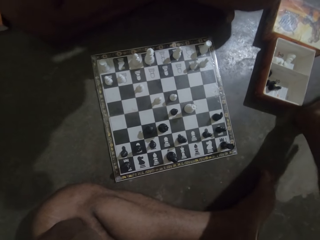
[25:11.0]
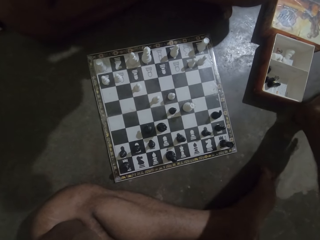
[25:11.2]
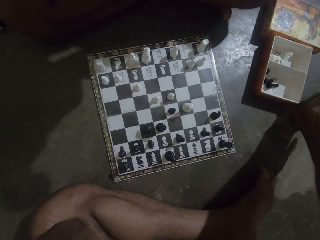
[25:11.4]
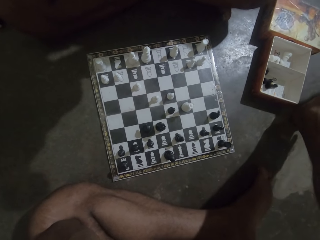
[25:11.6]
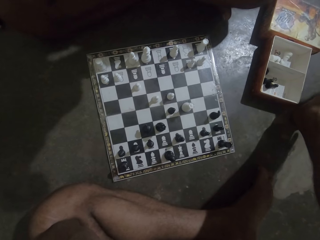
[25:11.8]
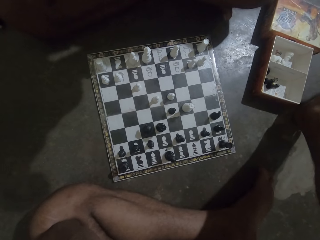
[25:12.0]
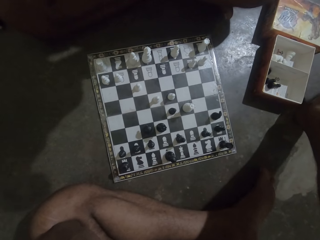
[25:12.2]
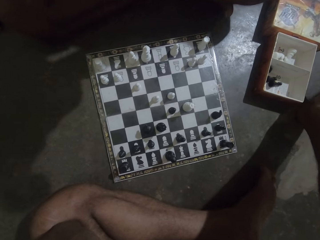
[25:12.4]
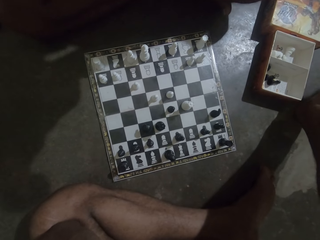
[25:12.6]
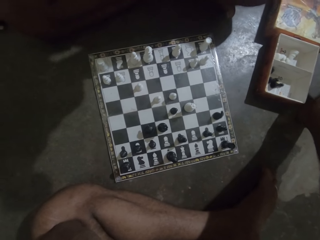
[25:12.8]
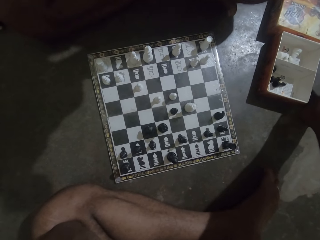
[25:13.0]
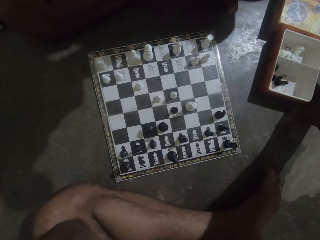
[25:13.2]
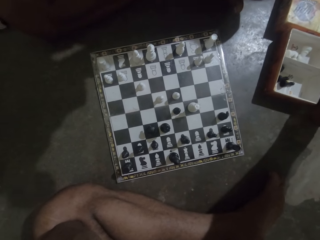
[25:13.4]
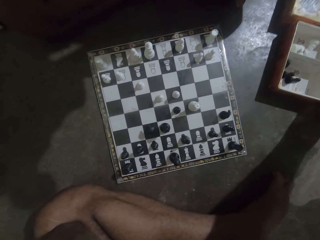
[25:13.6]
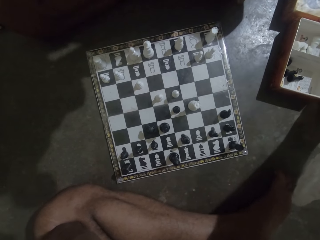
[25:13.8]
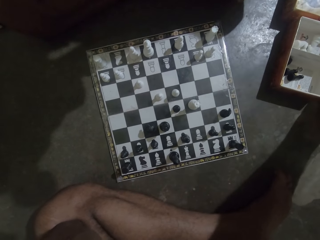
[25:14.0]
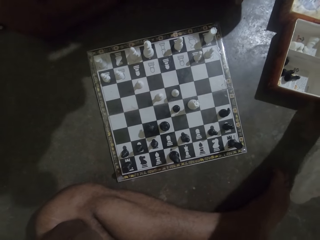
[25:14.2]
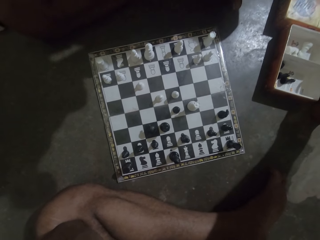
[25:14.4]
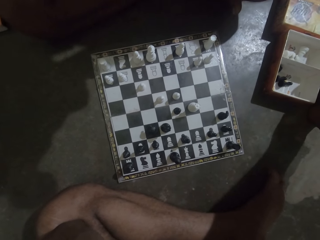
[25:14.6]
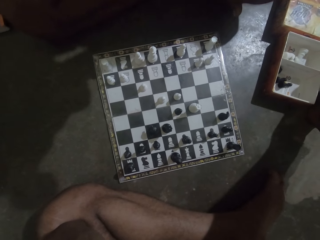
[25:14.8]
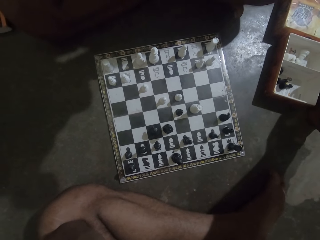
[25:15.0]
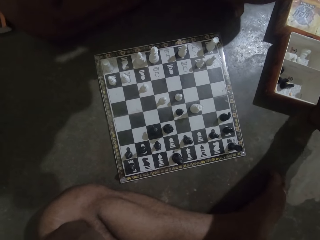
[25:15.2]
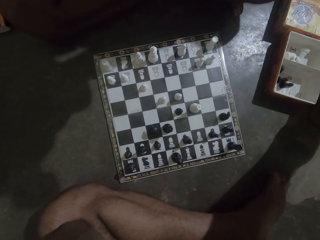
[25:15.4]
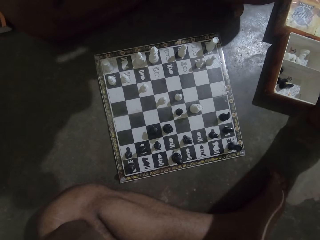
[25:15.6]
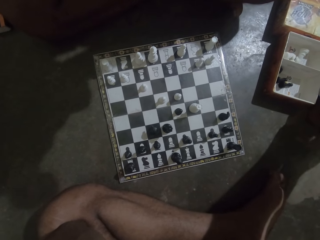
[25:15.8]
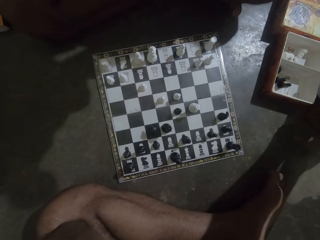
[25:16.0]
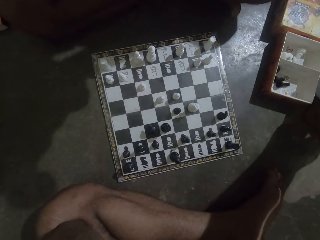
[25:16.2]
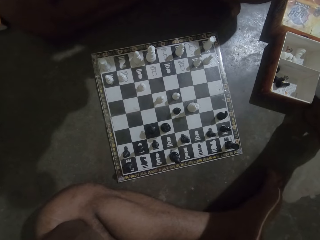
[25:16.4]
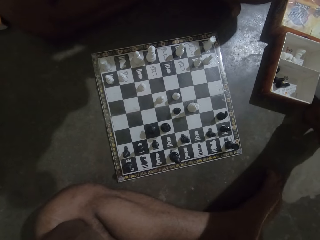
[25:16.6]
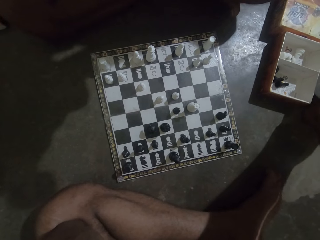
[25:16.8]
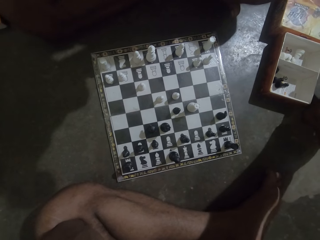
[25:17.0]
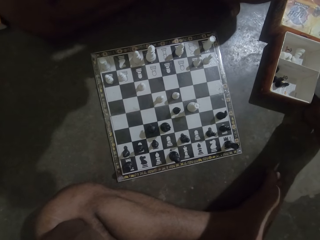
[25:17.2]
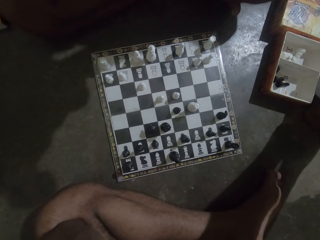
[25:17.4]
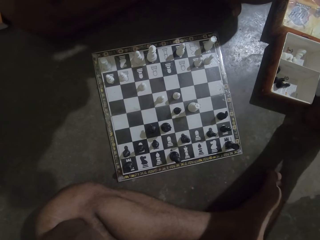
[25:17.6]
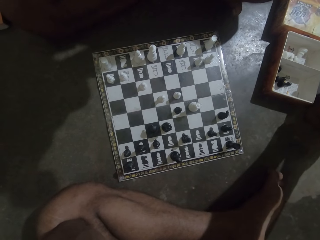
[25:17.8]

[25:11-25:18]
The camera wearer looks at the chess board.

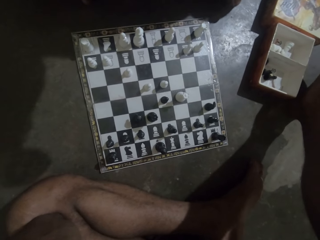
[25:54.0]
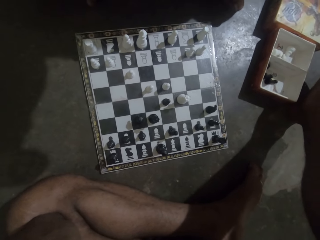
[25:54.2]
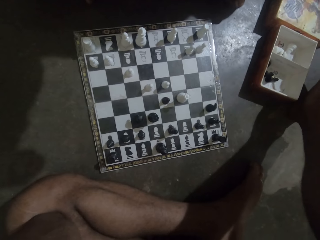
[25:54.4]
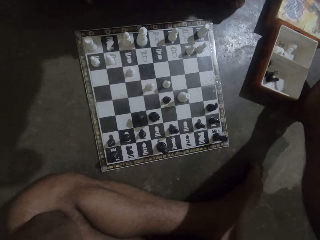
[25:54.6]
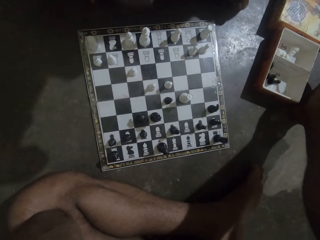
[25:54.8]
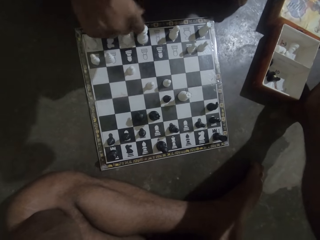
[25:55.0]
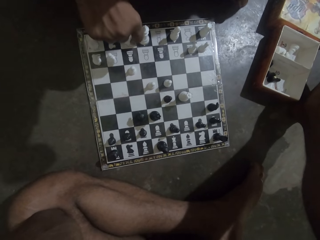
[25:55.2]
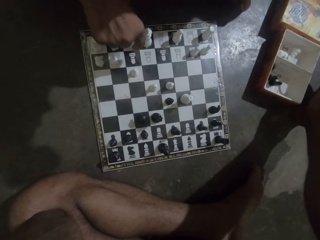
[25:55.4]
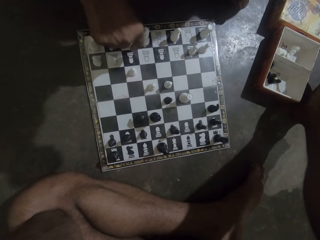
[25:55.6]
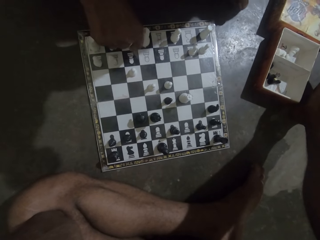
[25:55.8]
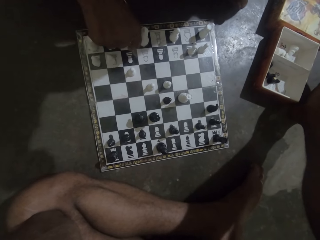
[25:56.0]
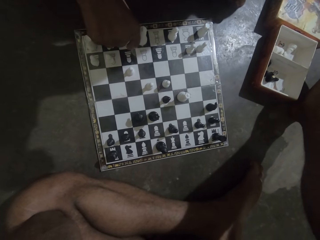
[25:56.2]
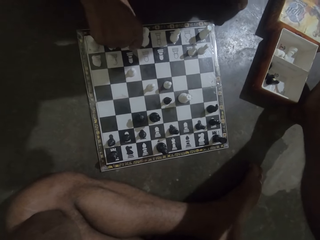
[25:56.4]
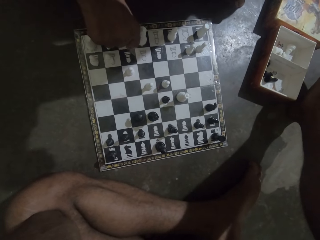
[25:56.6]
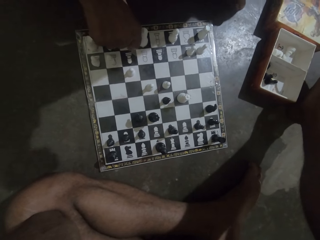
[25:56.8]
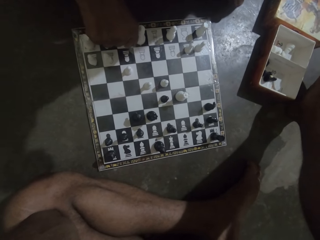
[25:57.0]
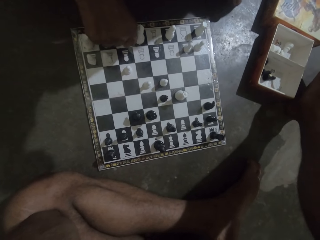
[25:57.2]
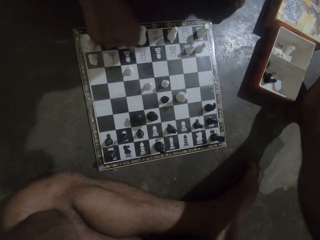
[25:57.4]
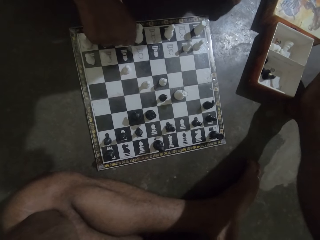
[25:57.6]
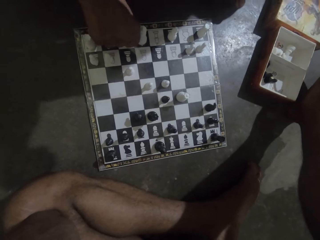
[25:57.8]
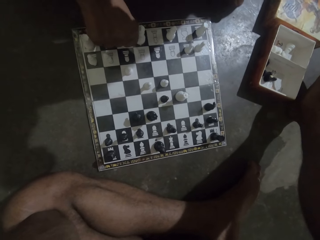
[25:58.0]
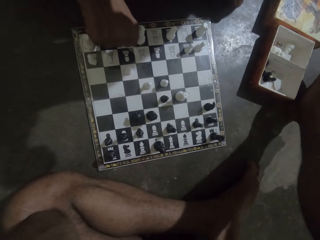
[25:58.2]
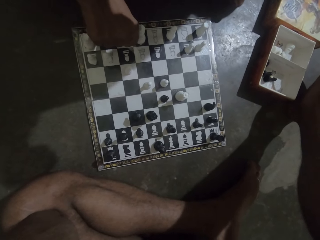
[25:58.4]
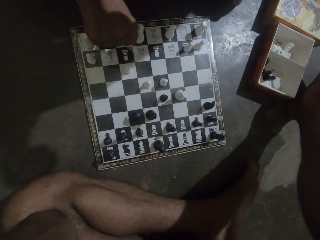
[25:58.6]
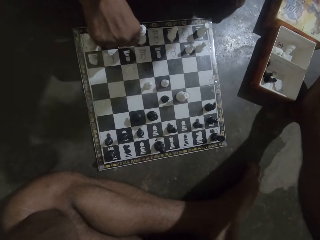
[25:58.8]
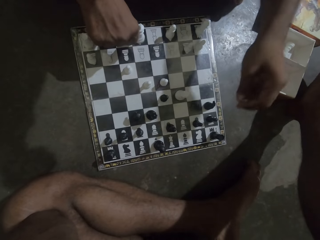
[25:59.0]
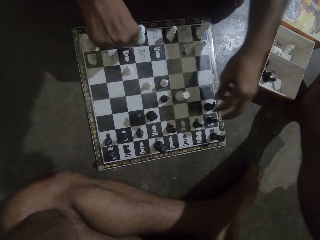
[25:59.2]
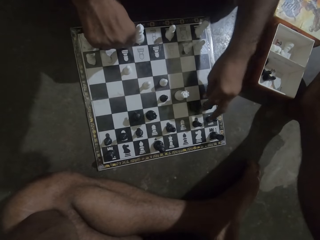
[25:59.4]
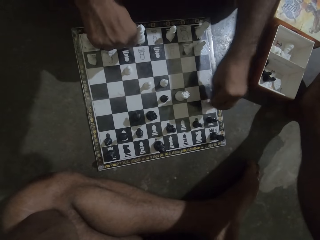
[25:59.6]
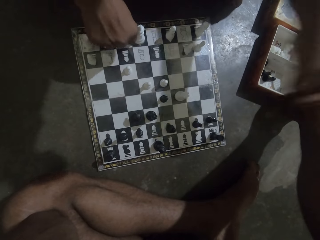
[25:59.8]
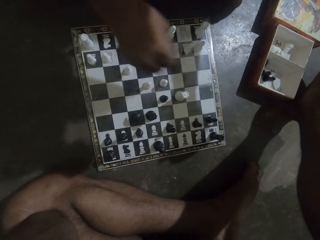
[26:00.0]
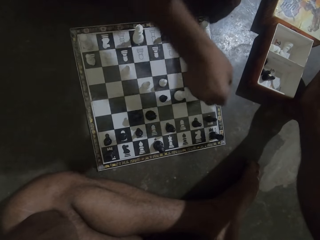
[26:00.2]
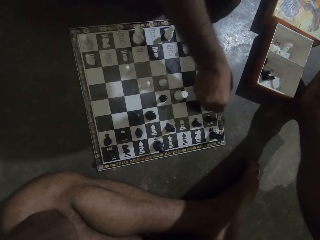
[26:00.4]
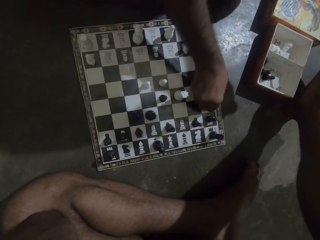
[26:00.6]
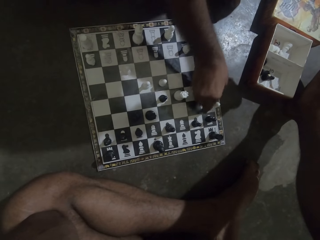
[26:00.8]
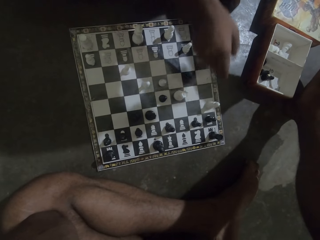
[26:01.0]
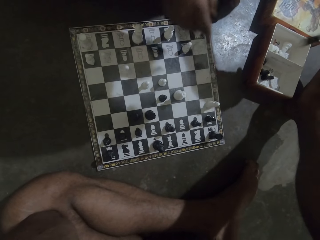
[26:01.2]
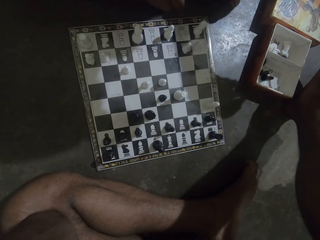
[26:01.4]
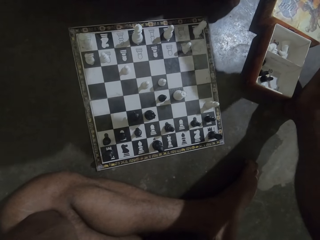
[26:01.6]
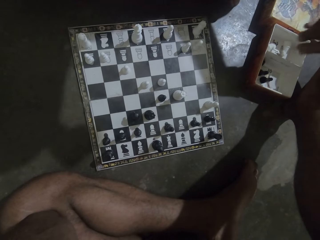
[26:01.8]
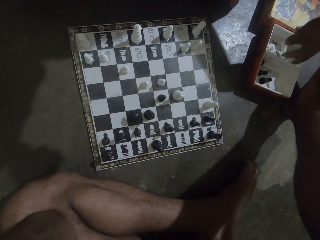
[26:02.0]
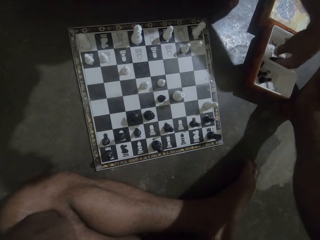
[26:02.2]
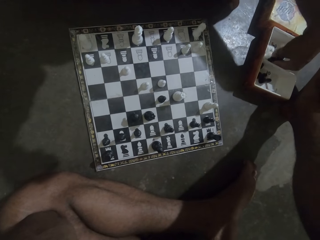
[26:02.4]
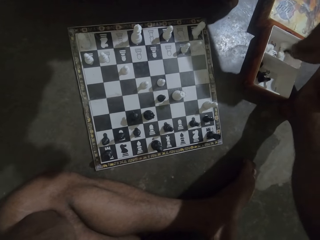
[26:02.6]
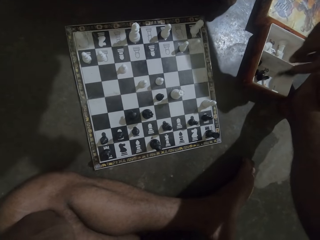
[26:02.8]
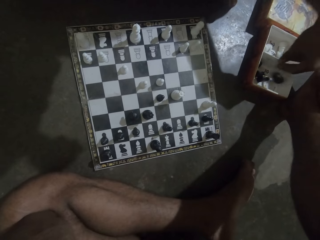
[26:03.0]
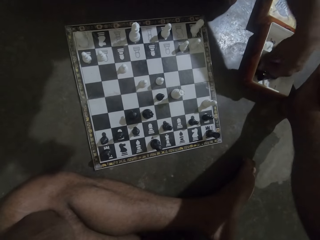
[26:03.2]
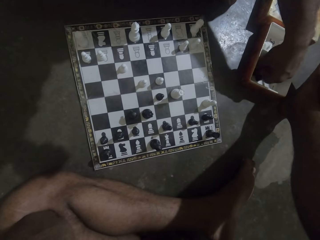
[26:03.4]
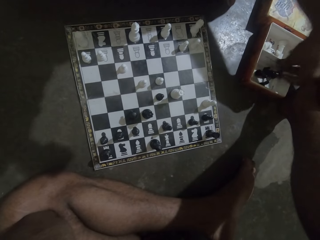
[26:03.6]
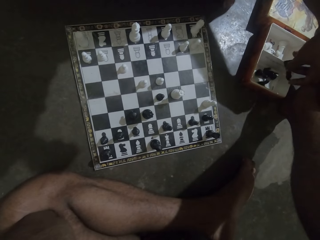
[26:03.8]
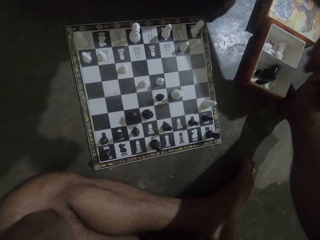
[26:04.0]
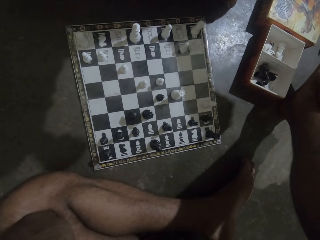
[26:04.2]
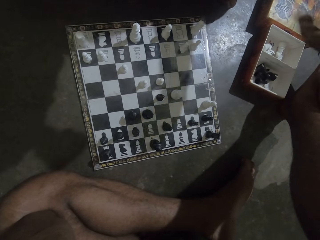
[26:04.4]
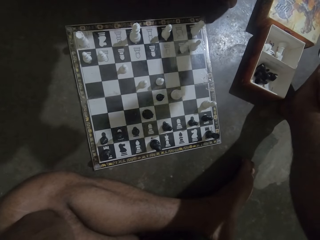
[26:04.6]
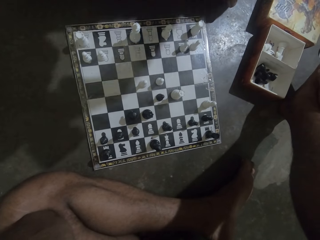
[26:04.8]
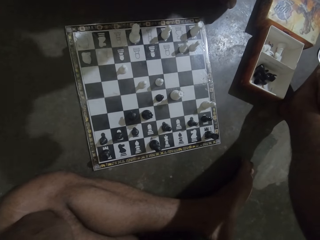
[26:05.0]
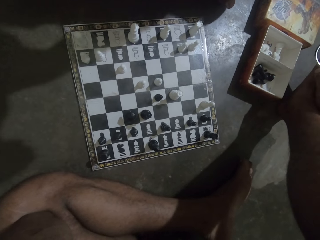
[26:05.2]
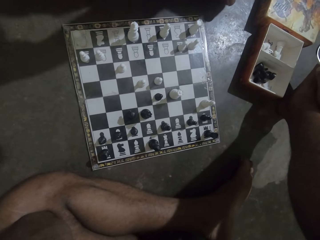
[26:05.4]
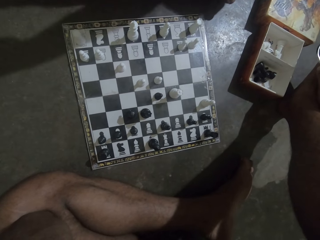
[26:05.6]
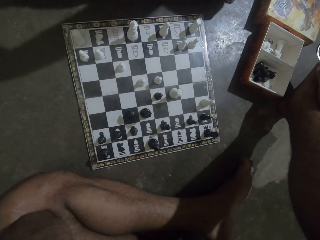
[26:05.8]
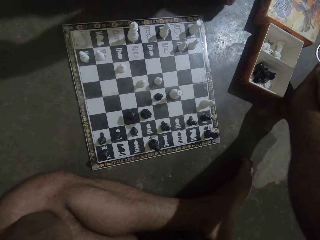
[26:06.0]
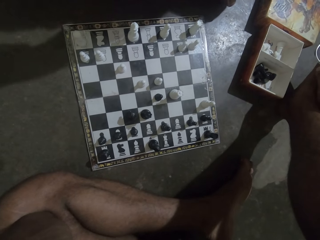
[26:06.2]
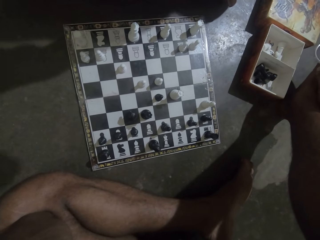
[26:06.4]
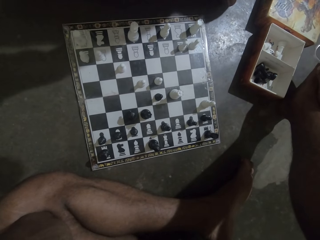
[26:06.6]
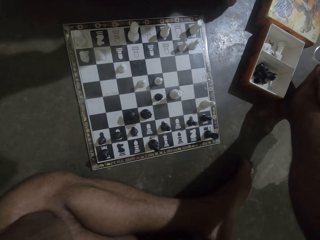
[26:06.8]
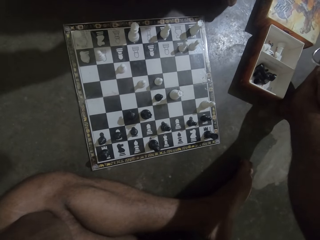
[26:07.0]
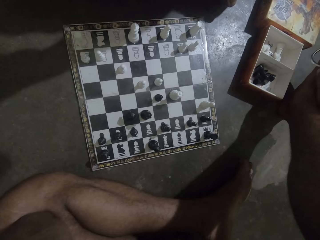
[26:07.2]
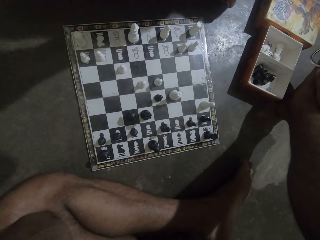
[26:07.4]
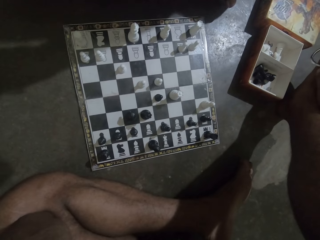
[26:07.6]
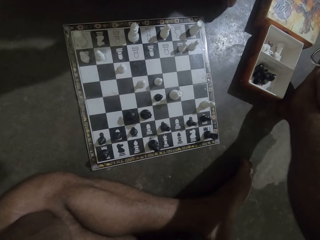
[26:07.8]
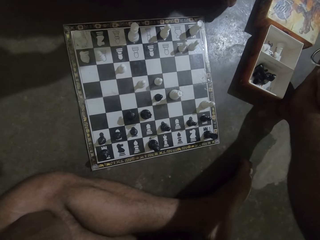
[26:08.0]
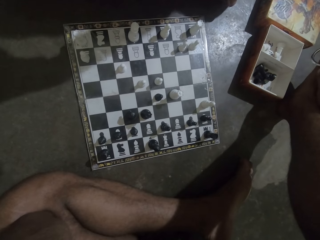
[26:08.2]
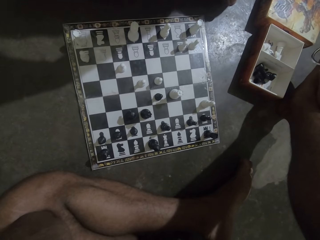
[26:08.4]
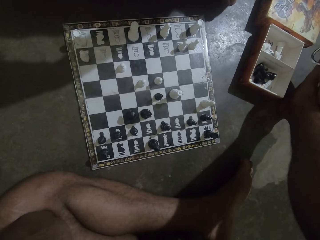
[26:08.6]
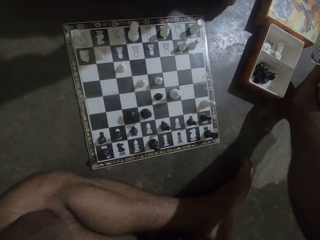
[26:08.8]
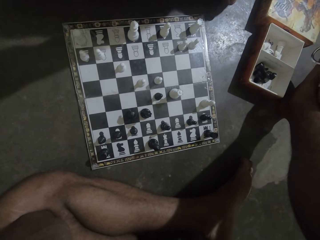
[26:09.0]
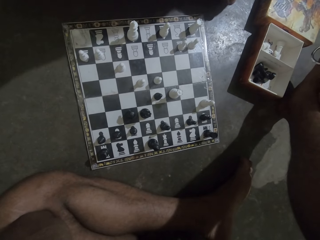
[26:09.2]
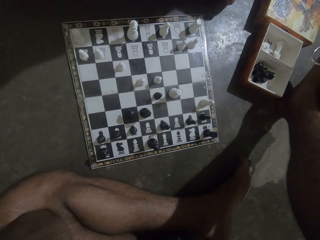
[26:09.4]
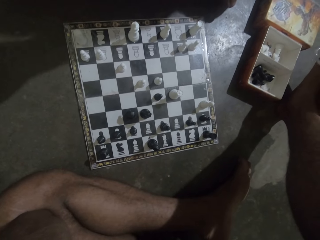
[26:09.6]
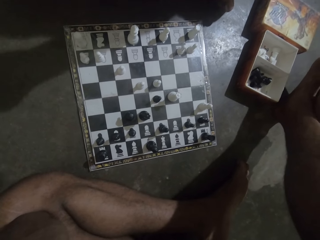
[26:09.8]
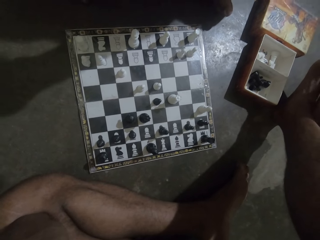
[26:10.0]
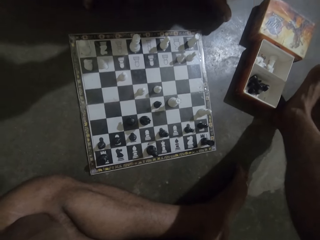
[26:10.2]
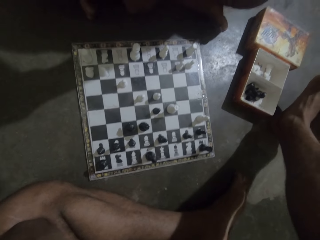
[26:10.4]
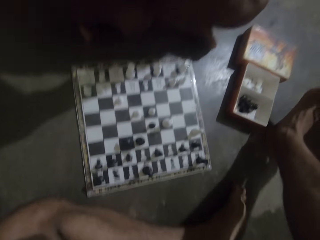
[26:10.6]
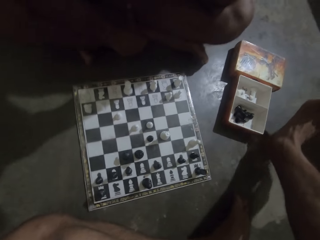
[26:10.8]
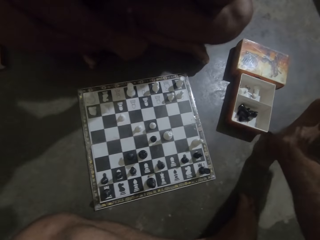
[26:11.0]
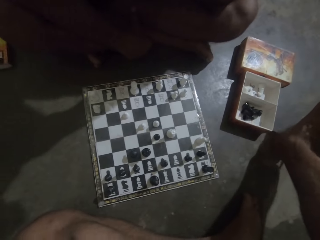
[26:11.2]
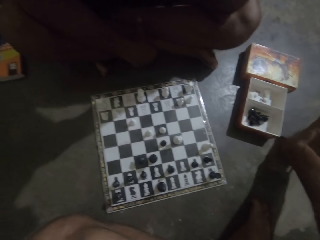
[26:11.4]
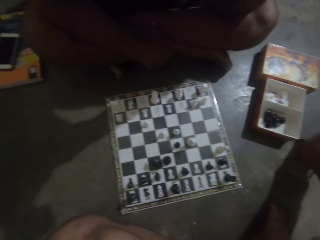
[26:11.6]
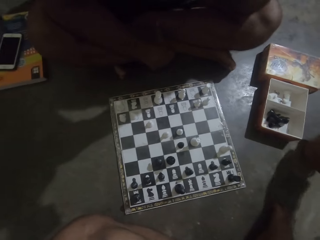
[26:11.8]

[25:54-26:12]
A man holds the chess piece. The man touches a white chess piece on the chess board. The man picks a black chess piece from the chess board, moves the white chess piece on the chess board and drops the white chess piece on the chess board. The man drops the black chess piece into a box and arranges the chess pieces in the box. The man picks the chess piece and puts the chess piece in the box. The camera wearer looks at the chess board.
